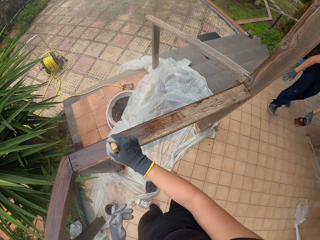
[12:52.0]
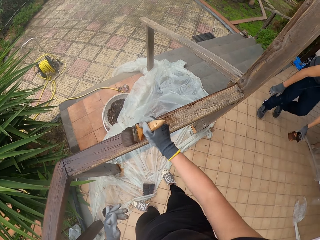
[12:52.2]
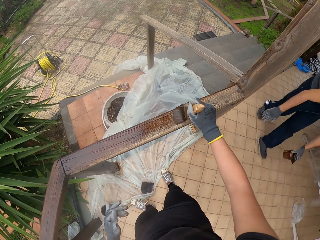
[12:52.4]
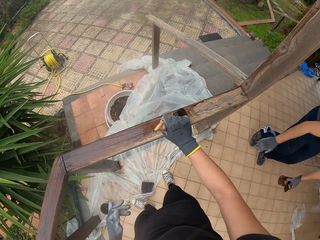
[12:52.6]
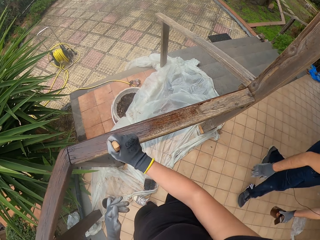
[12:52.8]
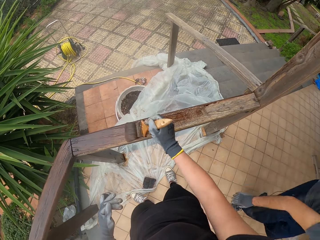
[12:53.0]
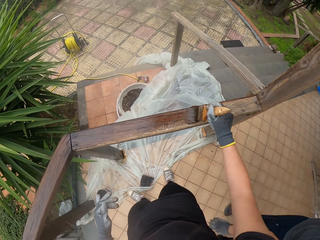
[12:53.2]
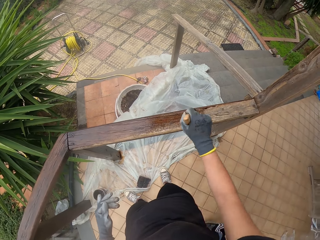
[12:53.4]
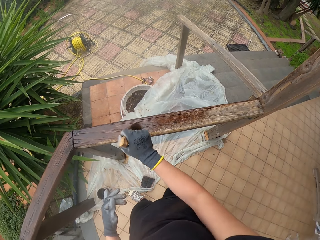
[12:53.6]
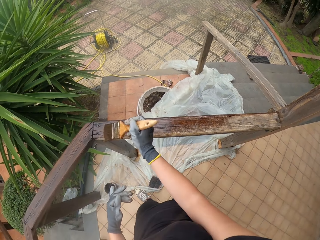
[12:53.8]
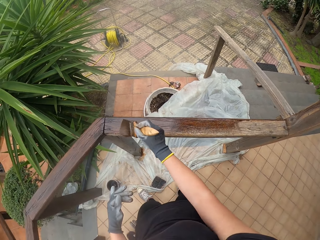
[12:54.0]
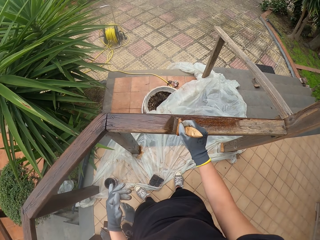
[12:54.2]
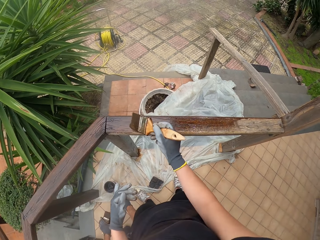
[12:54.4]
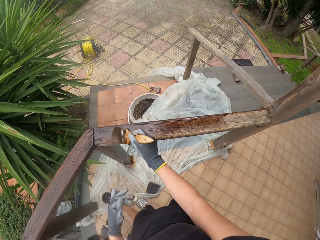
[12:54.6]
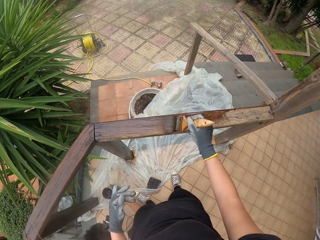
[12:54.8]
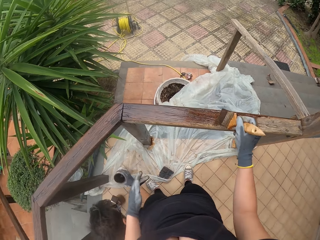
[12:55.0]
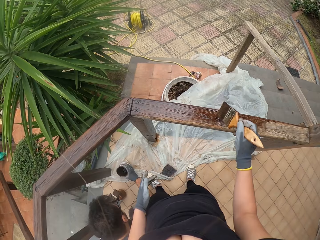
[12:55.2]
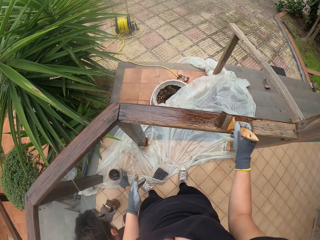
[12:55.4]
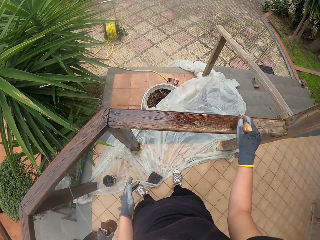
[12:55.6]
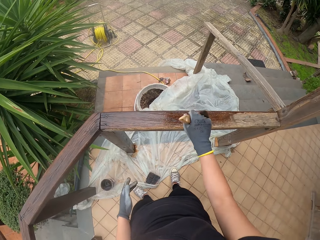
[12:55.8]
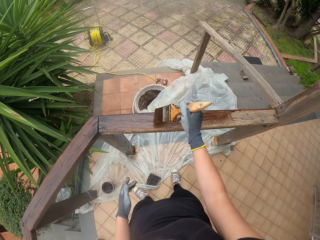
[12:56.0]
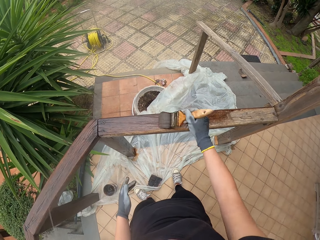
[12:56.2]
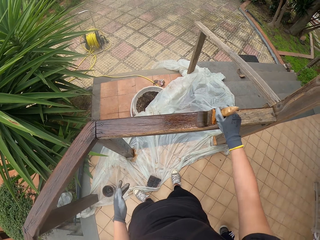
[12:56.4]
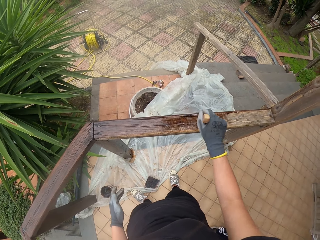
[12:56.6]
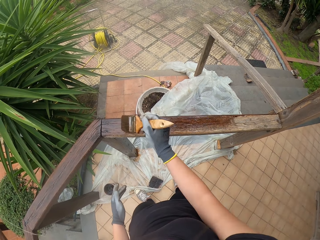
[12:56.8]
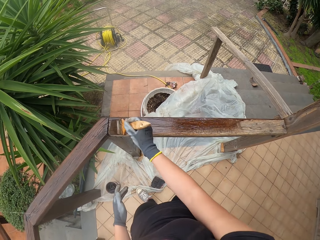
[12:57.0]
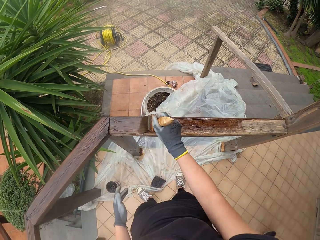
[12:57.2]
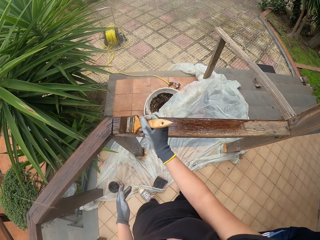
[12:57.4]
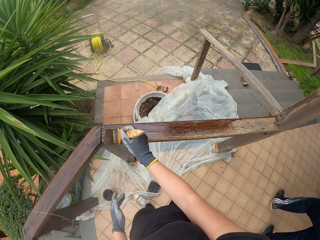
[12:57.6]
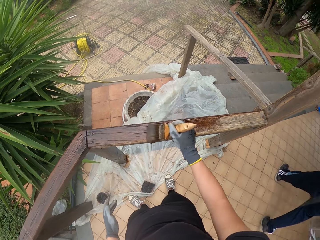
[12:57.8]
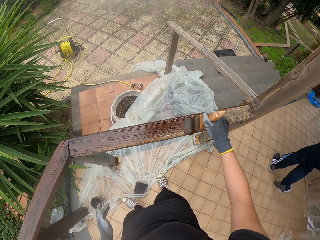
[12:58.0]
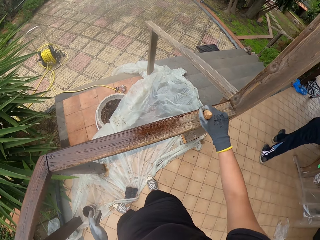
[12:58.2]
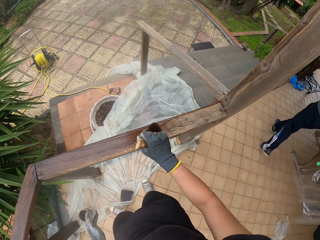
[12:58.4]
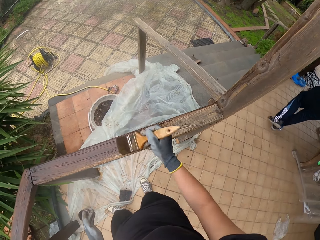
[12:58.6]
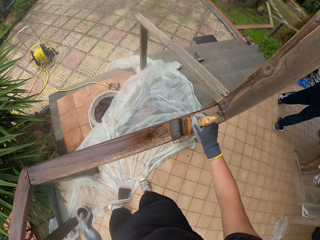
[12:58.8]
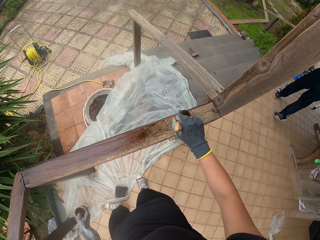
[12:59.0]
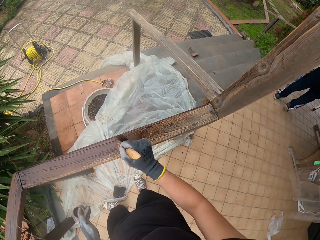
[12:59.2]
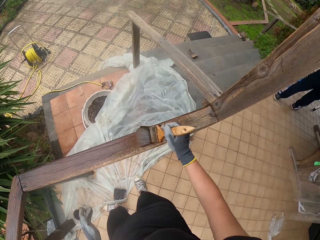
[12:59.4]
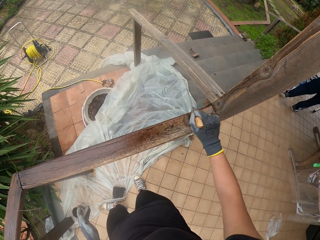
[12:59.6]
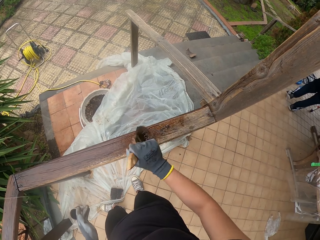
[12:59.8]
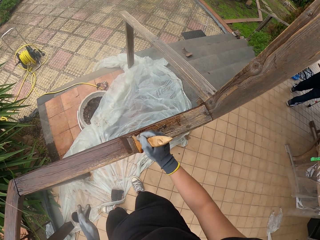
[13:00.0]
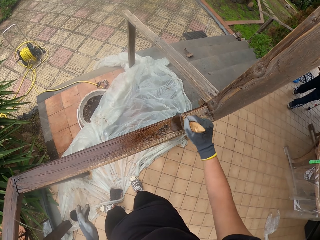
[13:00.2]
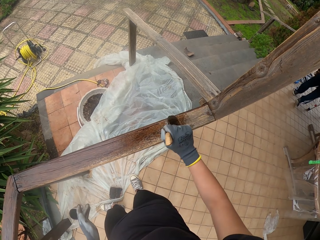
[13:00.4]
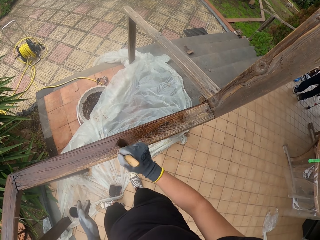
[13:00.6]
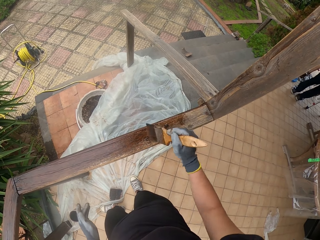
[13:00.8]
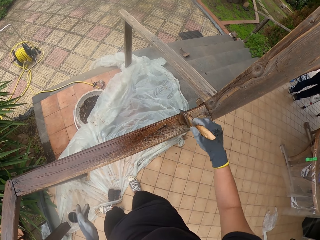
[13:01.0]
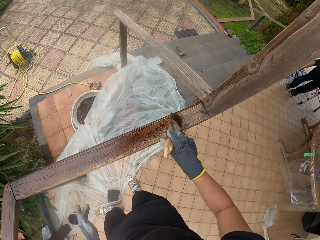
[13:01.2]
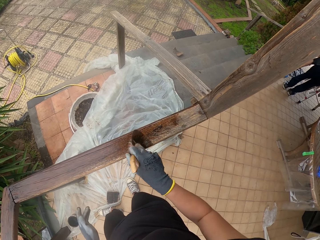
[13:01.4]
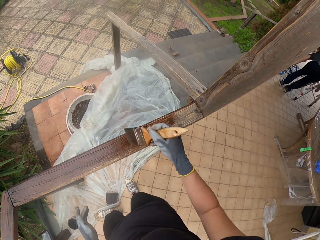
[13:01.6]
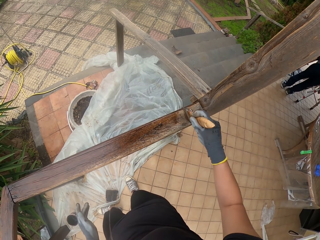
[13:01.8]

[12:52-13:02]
A person passes in the balcony. The camera wearer paints wooden railings. The person passes in the balcony.

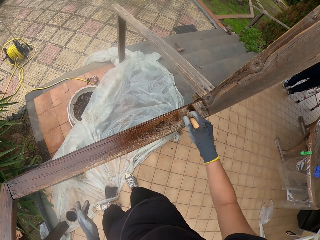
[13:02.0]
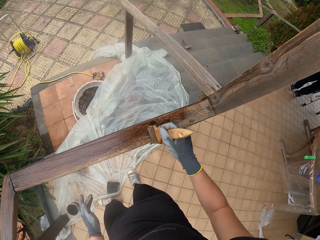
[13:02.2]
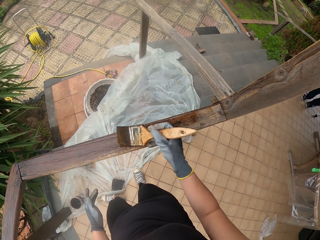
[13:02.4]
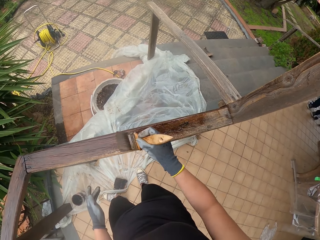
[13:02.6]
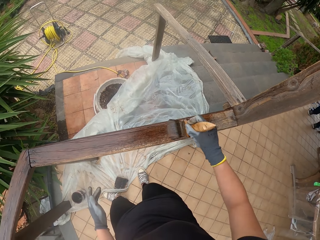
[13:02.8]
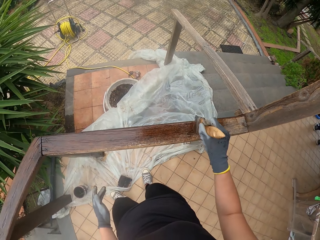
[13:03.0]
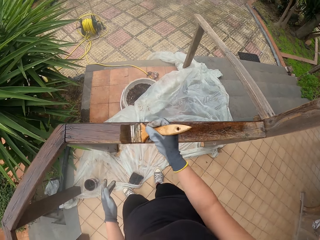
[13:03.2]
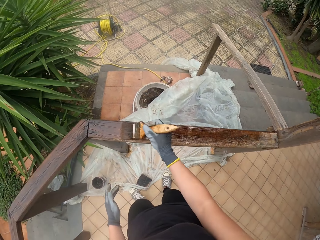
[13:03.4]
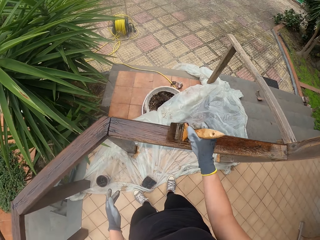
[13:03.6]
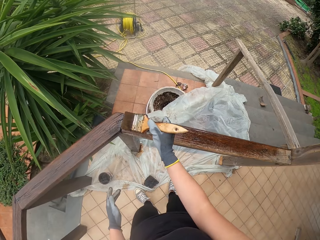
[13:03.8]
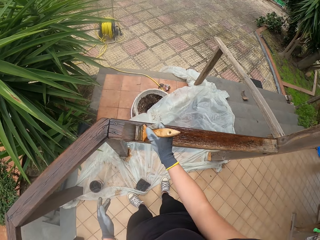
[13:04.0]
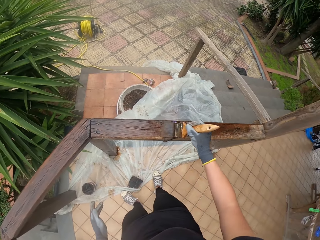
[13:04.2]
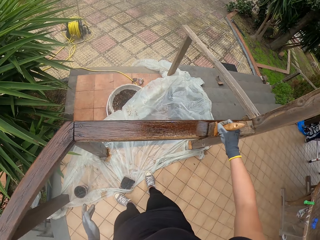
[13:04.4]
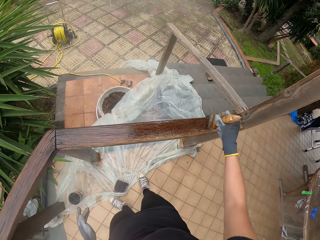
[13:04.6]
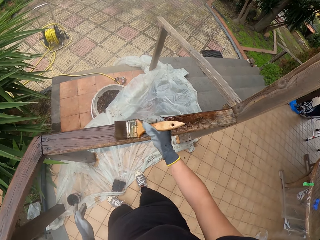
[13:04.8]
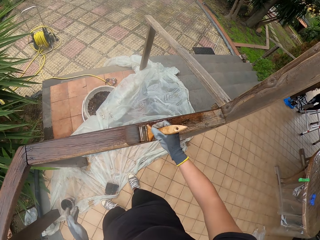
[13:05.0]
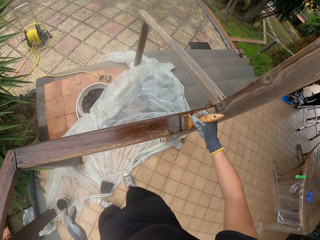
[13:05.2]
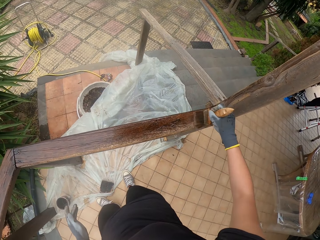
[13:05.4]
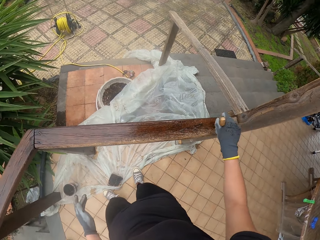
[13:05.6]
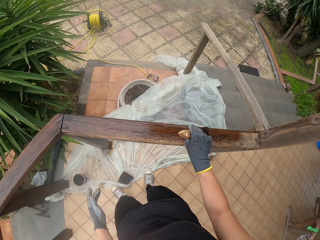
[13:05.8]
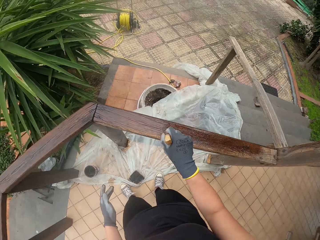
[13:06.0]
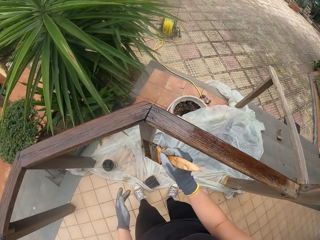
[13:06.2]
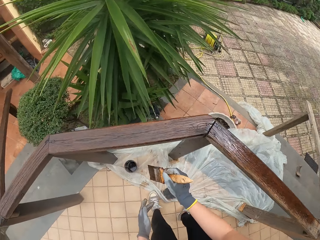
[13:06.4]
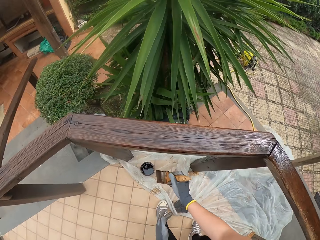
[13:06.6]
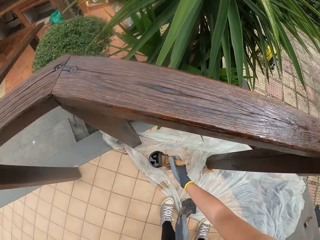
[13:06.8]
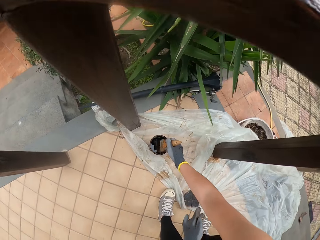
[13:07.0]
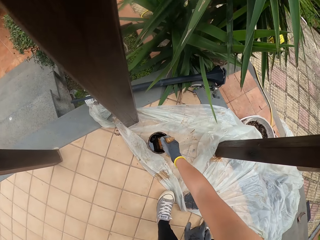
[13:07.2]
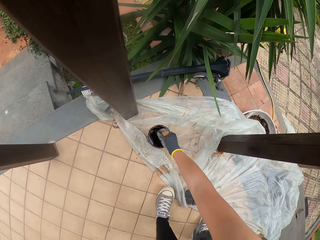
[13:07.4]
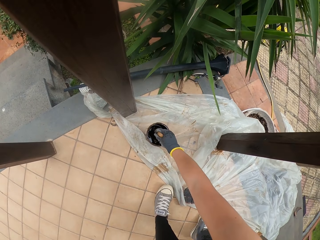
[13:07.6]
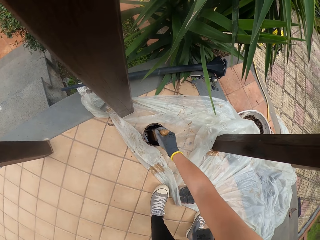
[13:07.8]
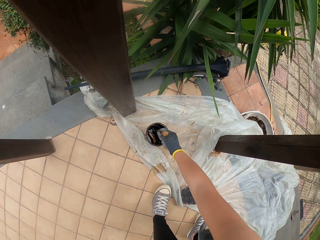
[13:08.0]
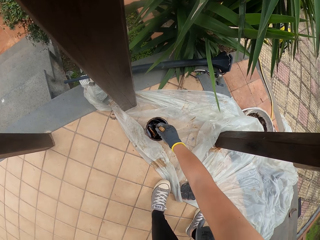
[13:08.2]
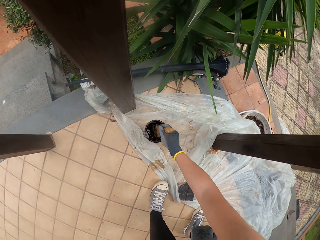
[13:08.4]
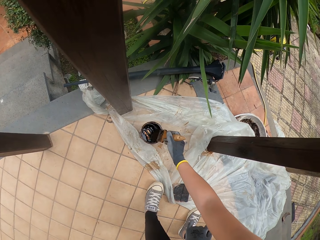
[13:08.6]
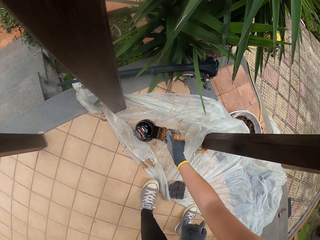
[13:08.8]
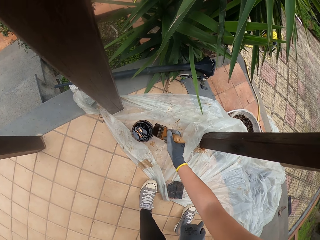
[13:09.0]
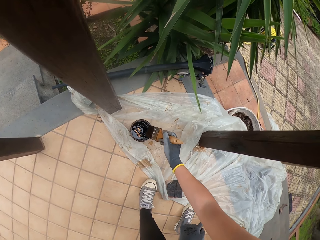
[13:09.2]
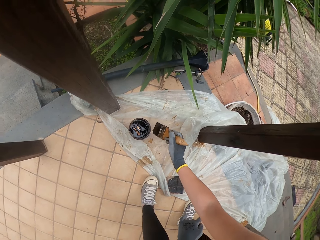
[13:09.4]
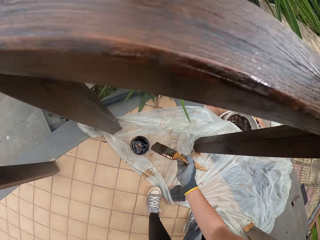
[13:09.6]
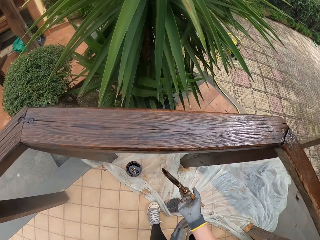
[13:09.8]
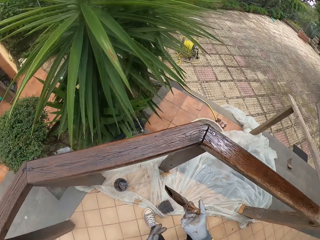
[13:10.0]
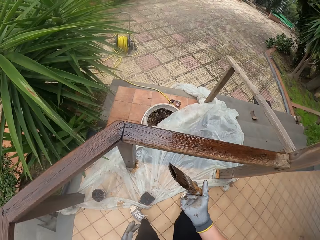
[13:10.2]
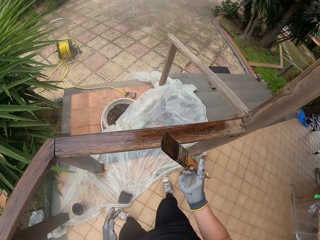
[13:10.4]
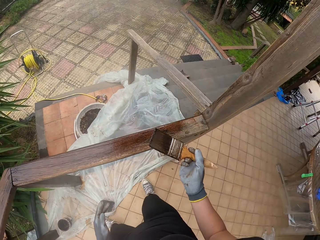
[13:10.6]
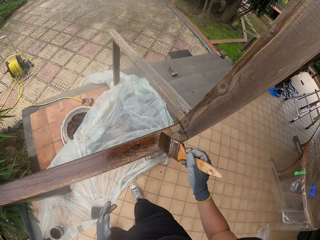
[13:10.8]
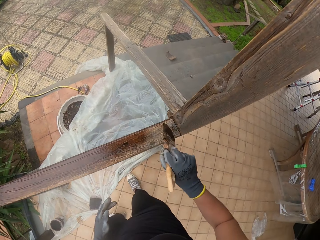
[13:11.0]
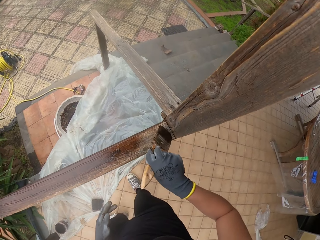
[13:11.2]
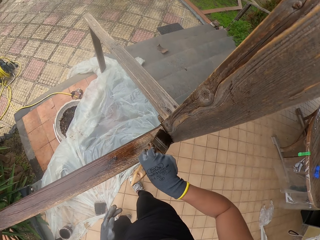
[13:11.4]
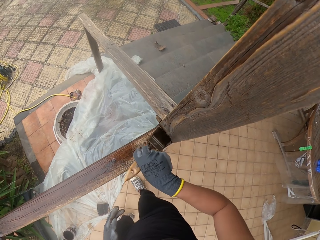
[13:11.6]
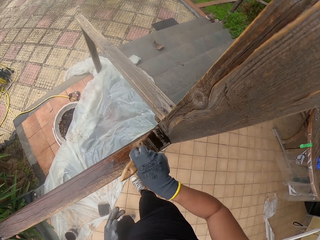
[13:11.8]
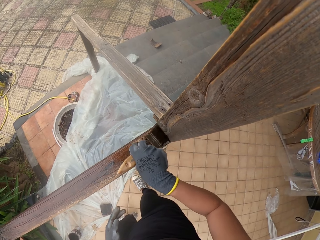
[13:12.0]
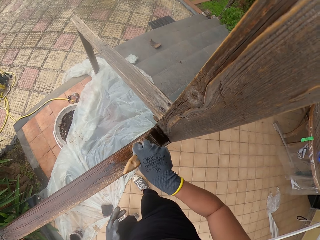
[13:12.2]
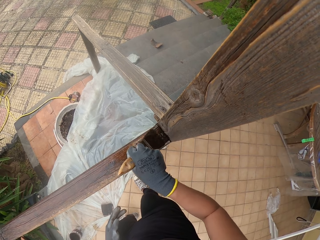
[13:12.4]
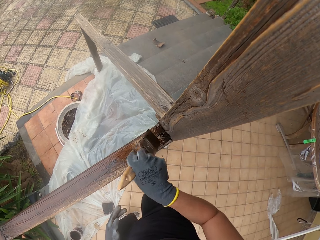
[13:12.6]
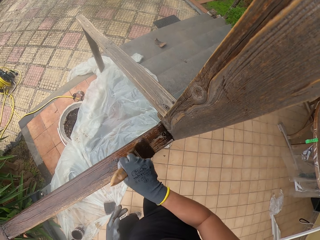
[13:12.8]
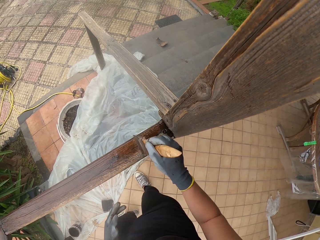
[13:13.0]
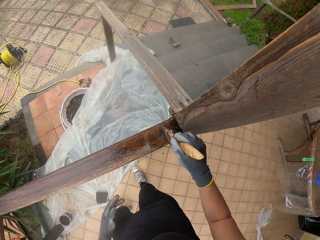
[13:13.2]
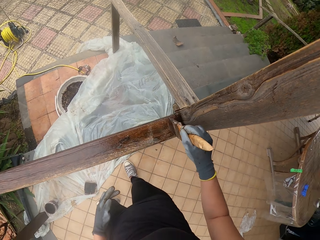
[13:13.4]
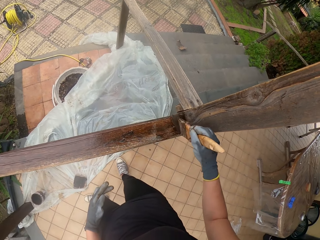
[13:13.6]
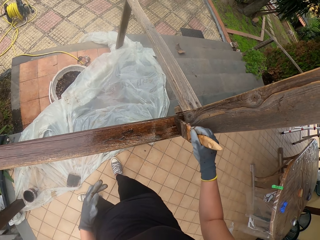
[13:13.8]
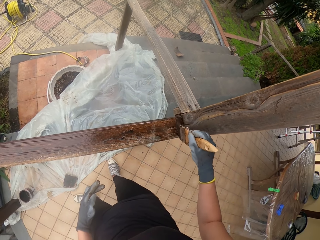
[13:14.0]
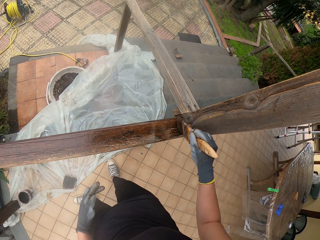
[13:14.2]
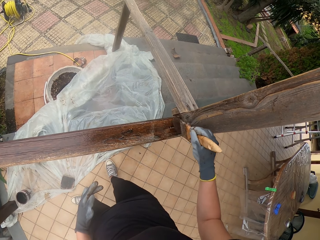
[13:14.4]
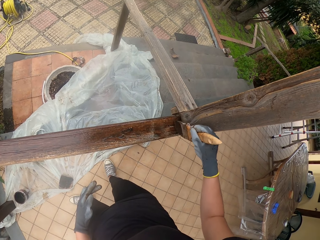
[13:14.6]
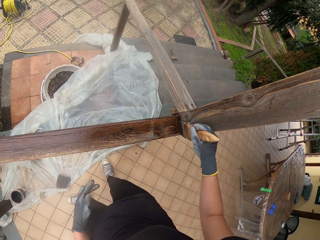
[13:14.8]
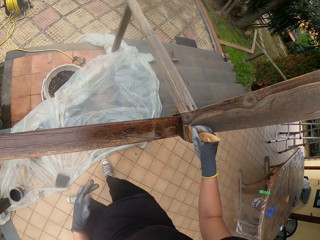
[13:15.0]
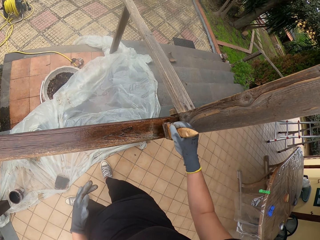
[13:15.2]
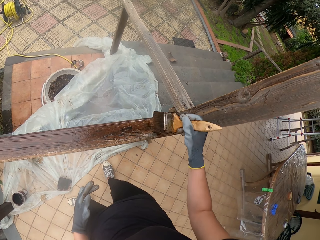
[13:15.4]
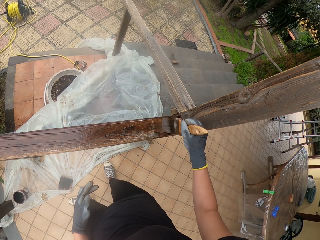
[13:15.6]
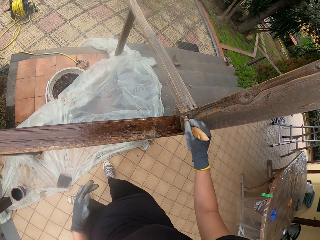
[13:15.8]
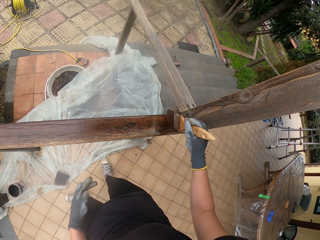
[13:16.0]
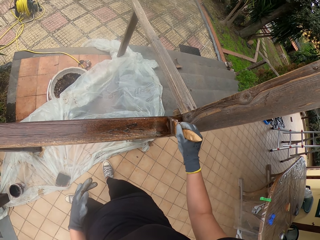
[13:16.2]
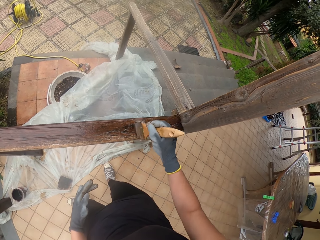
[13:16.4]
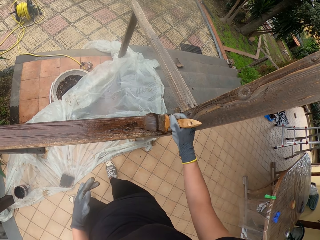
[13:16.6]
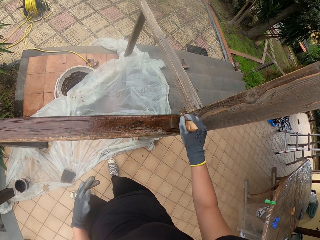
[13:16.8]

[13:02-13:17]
The camera wearer paints wooden railings. They dip the paint brush into the paint. They wipe the paint brush. They paint the post. They paint the wooden railings.
